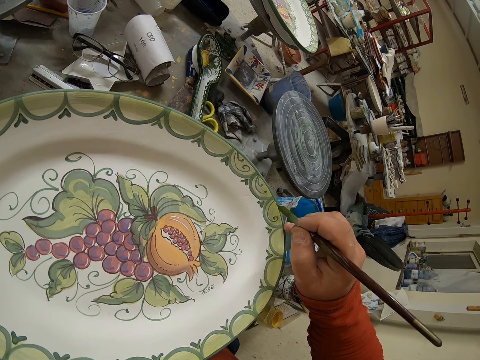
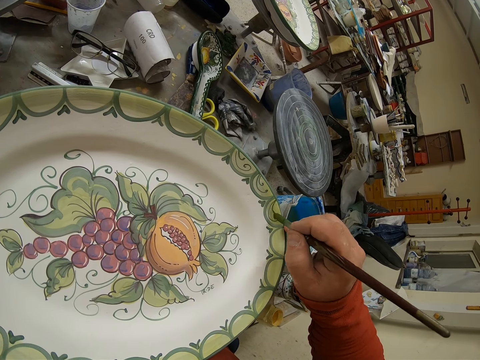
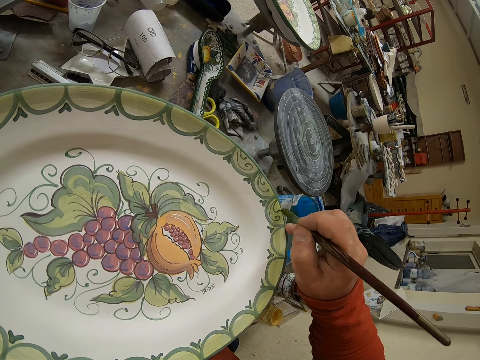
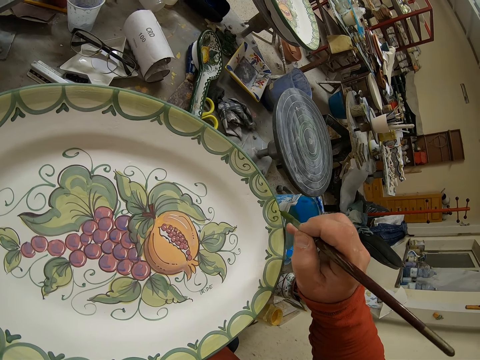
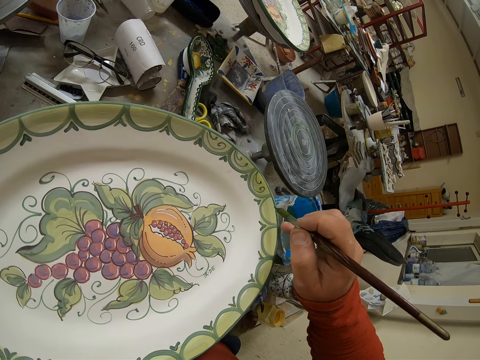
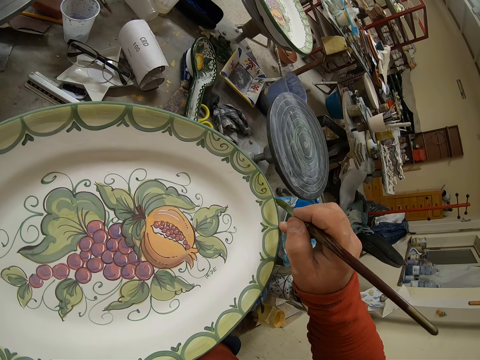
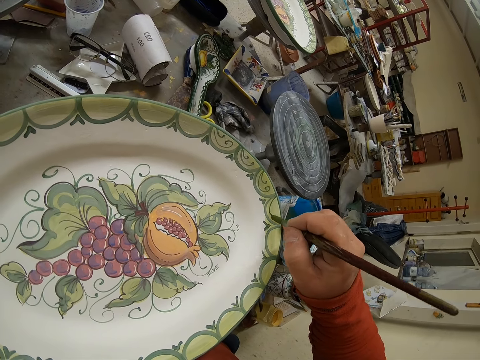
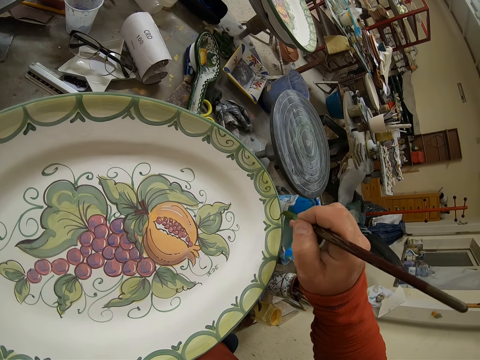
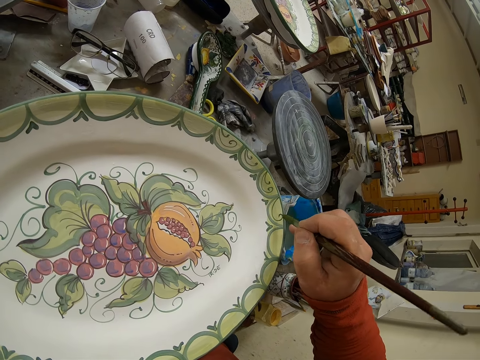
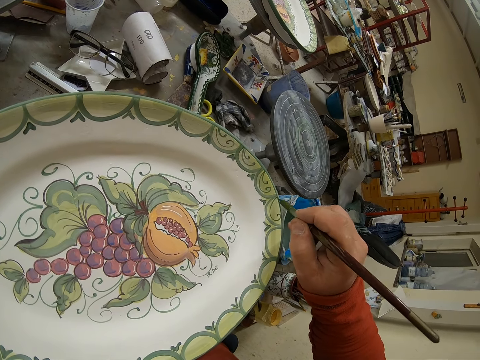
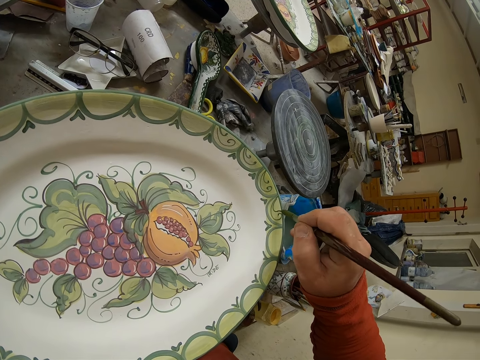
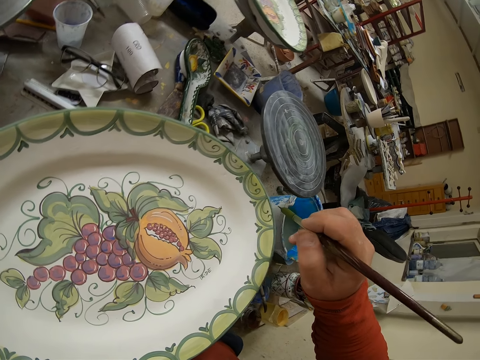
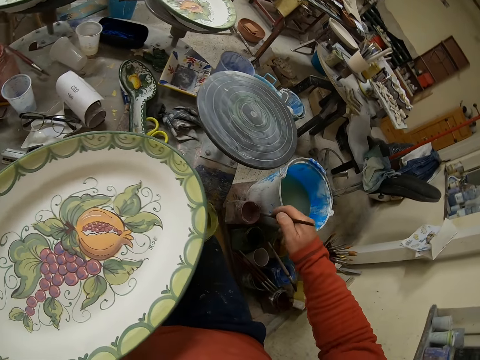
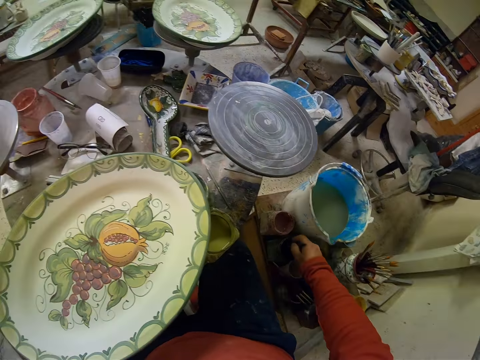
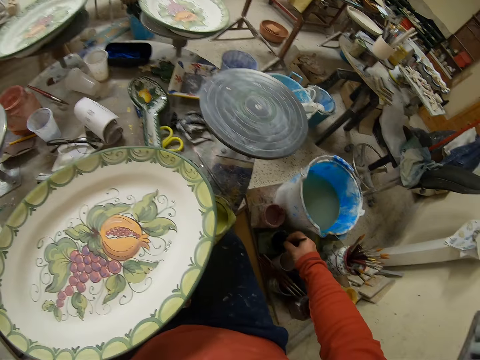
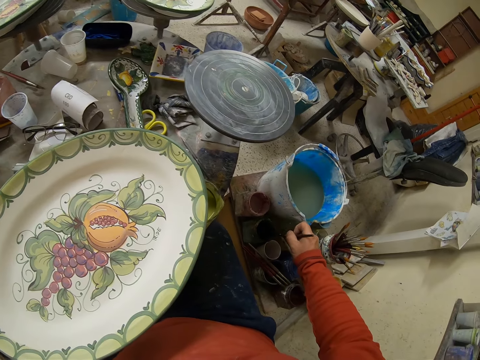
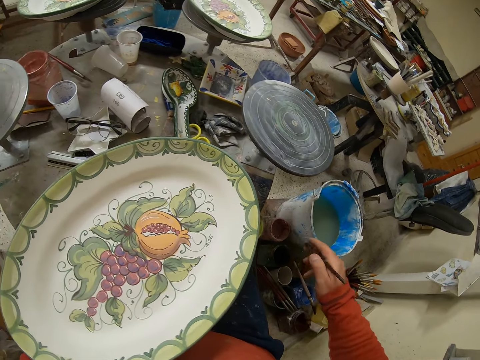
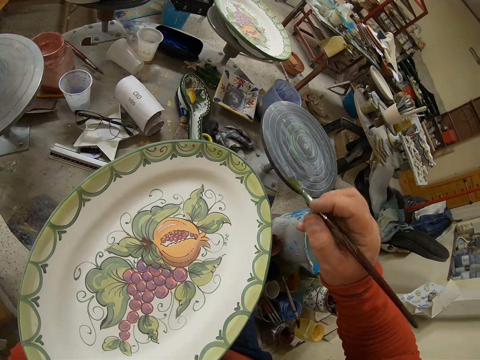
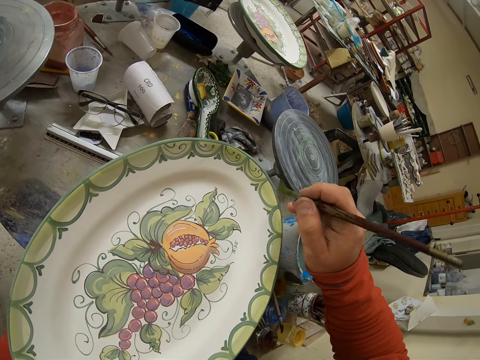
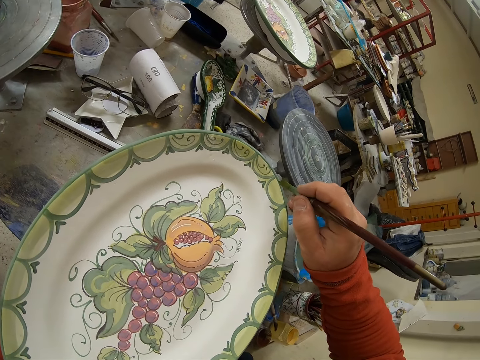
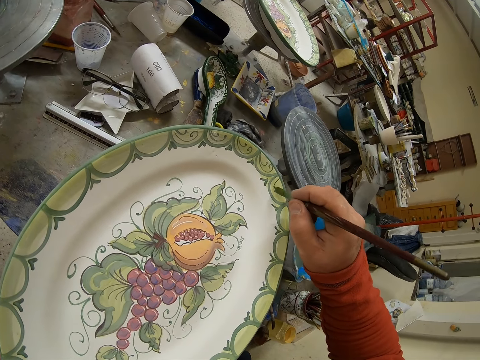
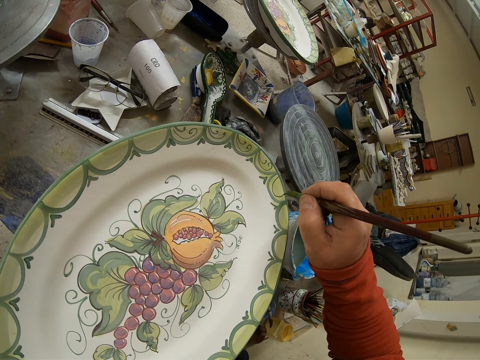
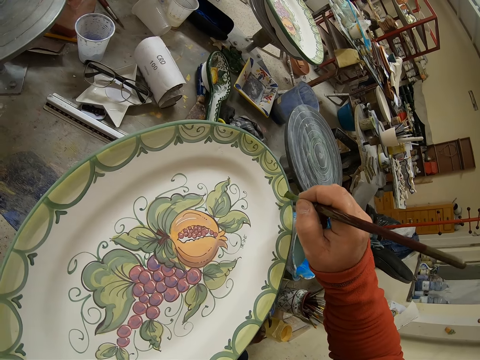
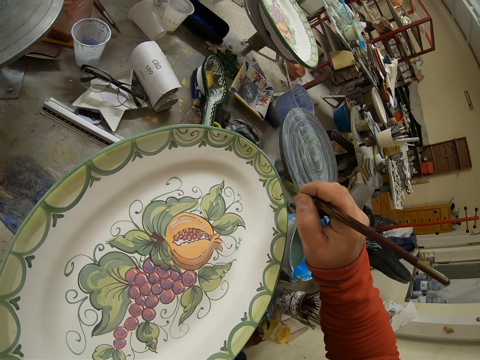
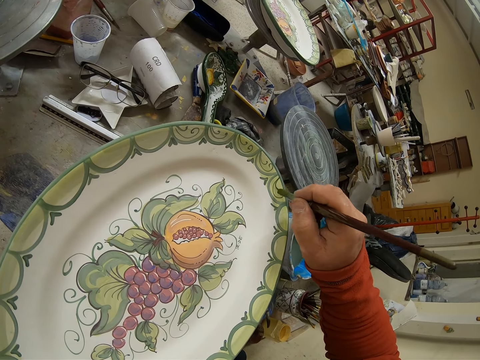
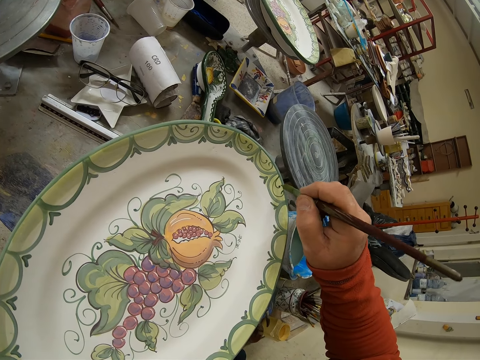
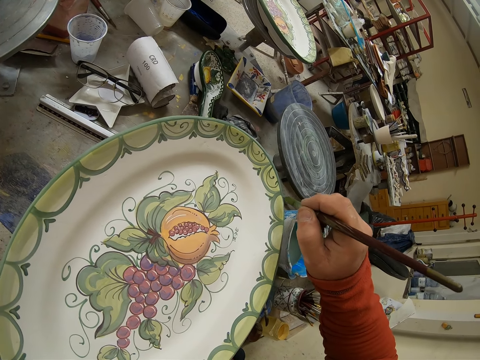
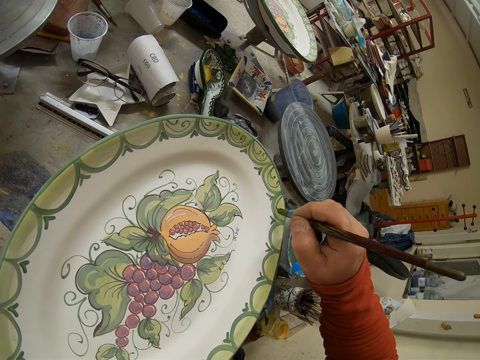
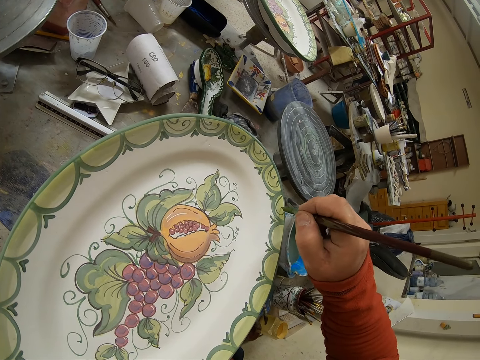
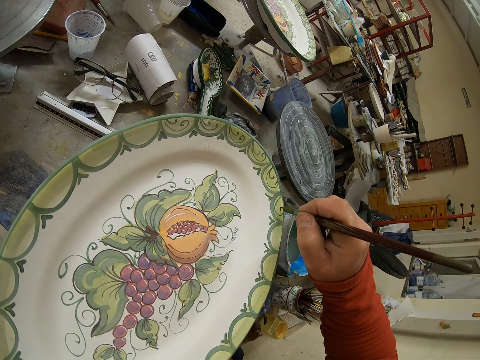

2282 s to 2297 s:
The camera wearer dips the brush in the paint. They paint the tray.

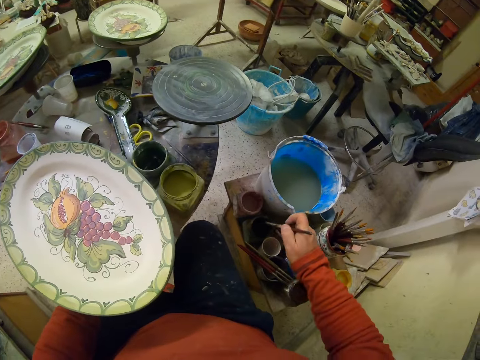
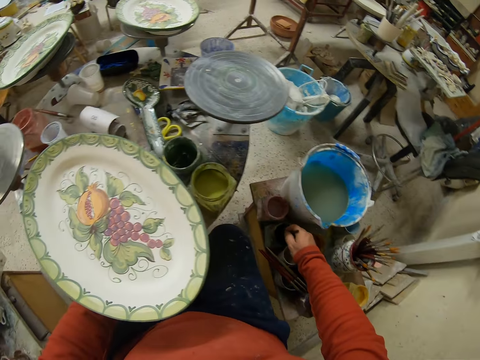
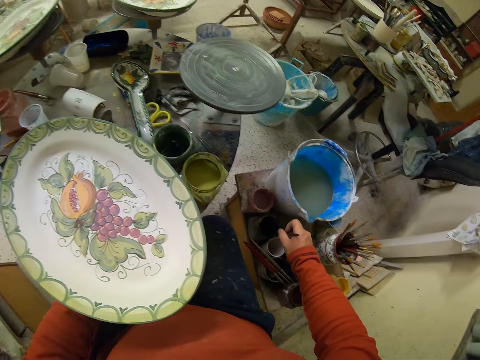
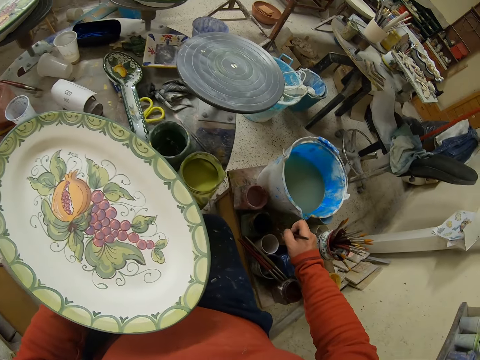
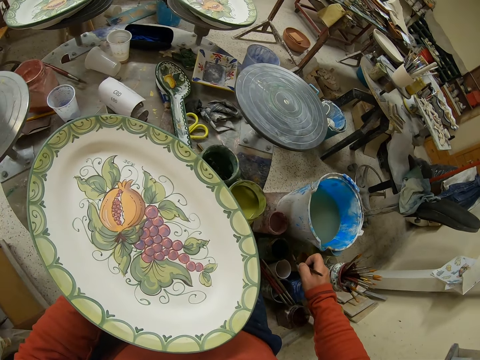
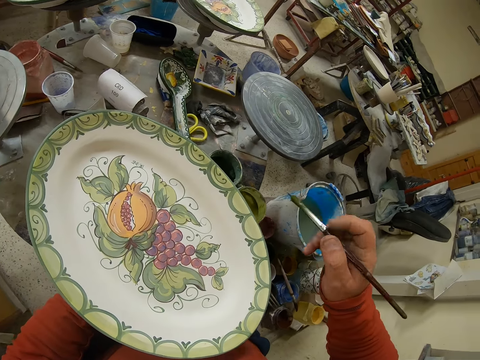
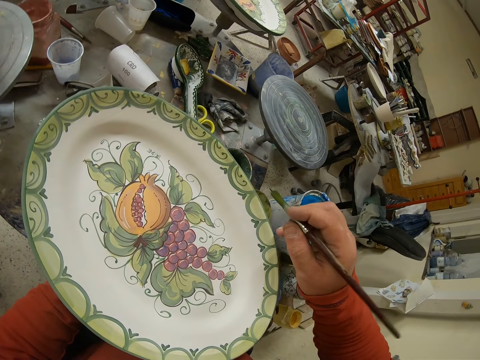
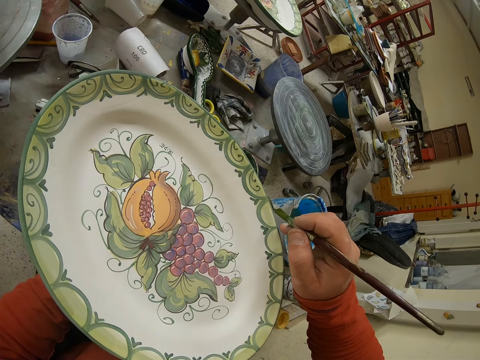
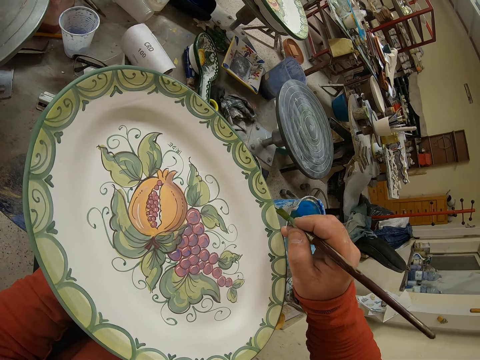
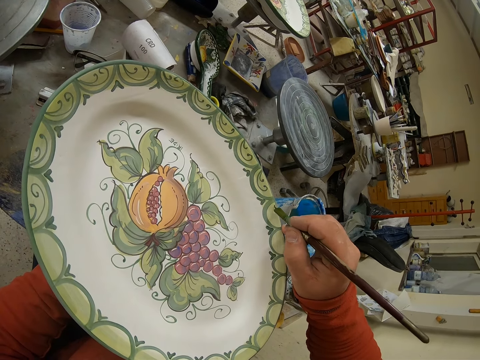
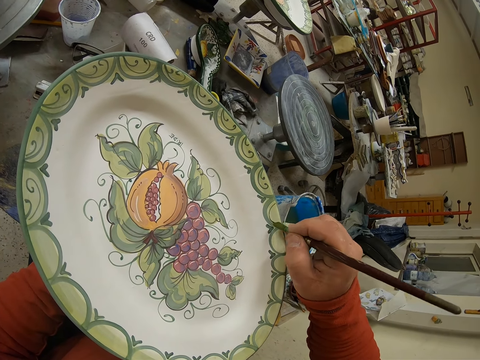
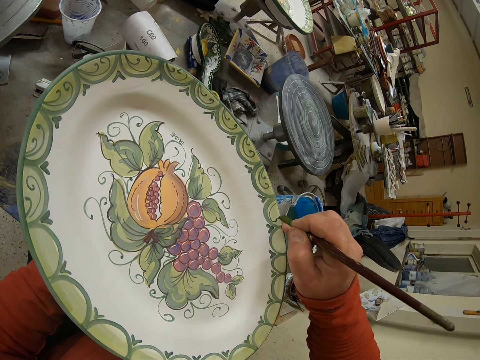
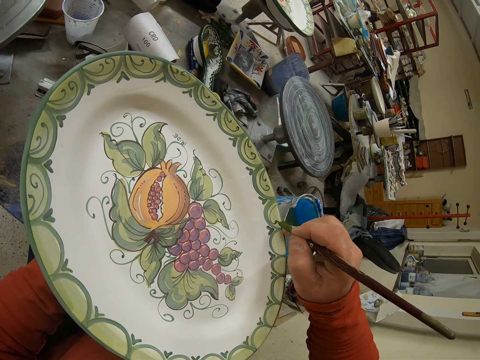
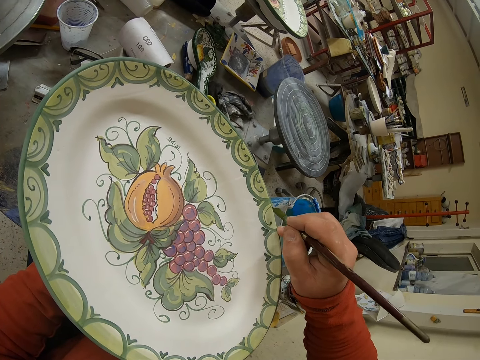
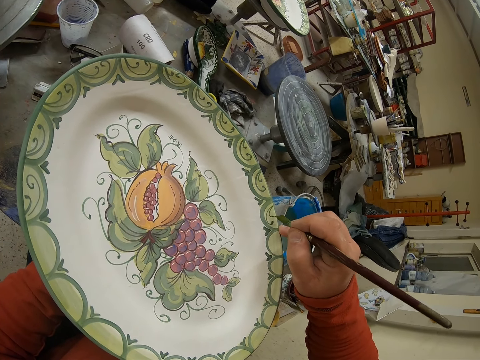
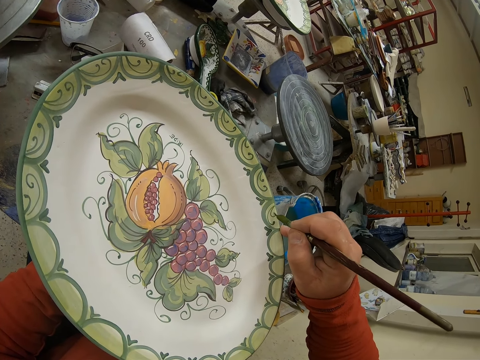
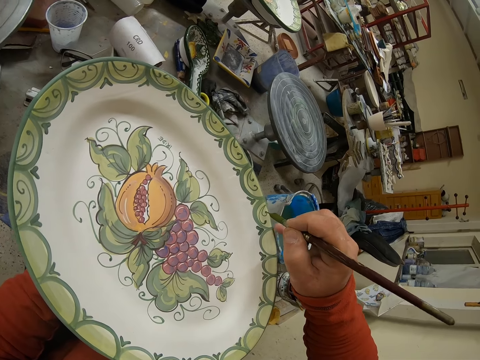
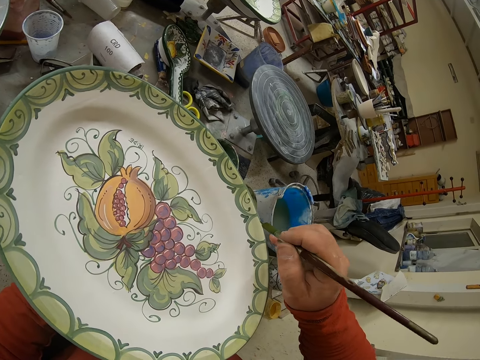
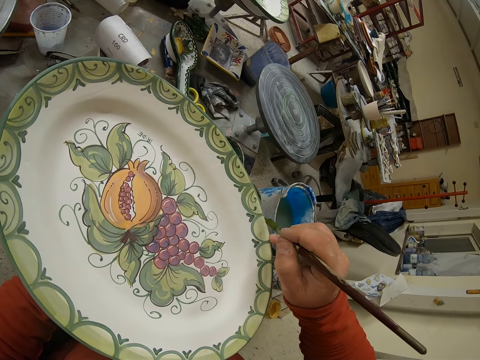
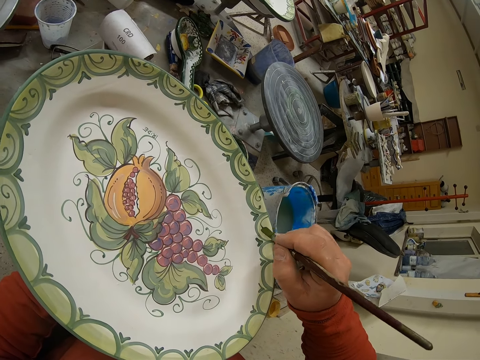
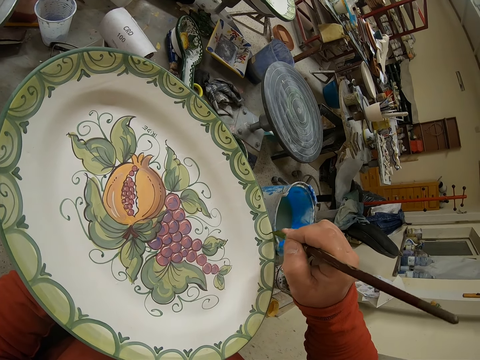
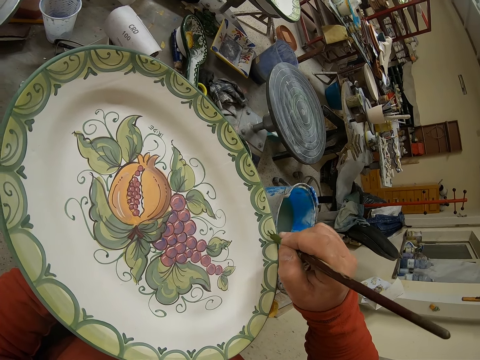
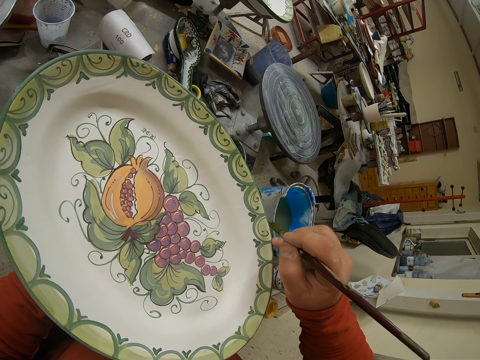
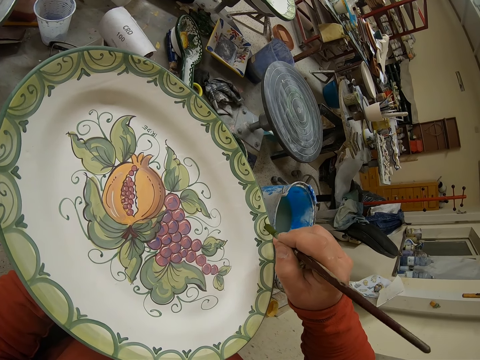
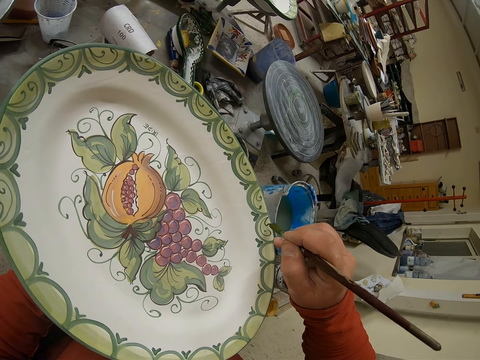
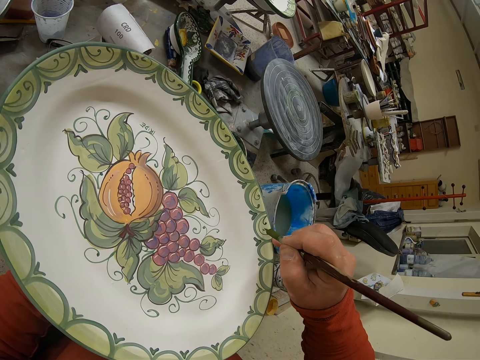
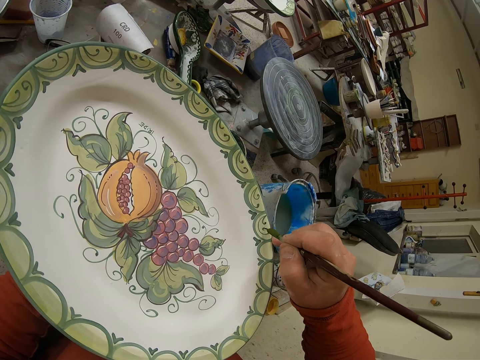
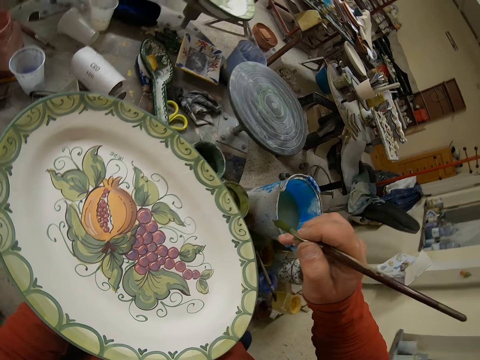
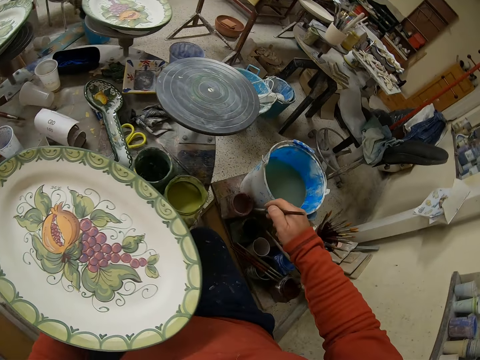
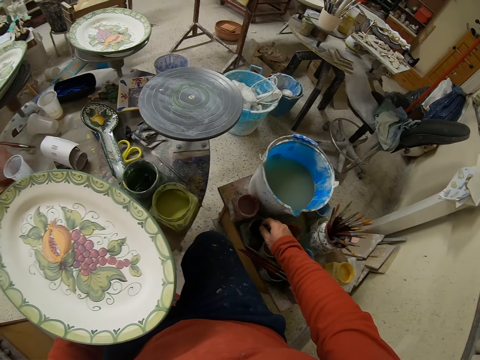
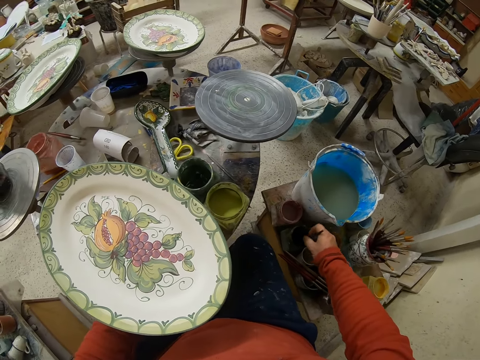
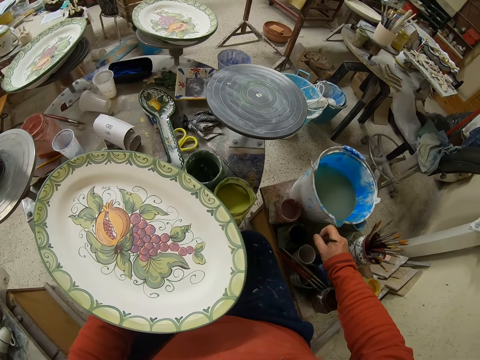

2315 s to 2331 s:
The camera wearer dips the brush in the paint. They paint the tray. They dip the brush in the paint.
